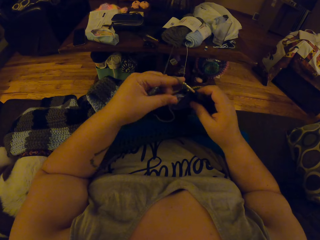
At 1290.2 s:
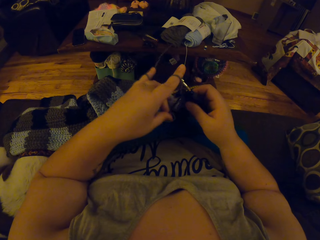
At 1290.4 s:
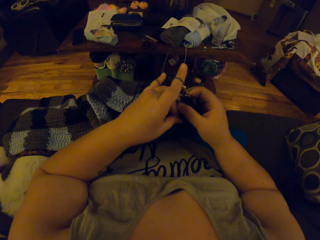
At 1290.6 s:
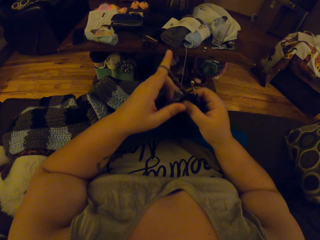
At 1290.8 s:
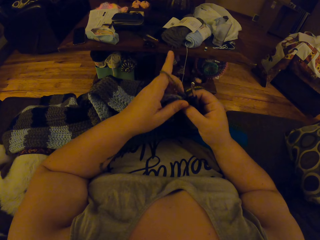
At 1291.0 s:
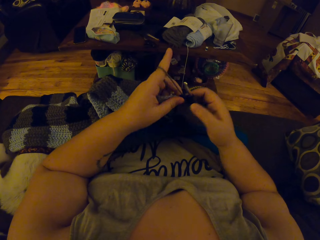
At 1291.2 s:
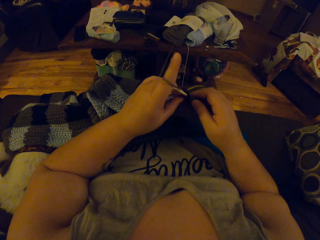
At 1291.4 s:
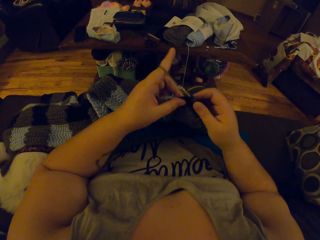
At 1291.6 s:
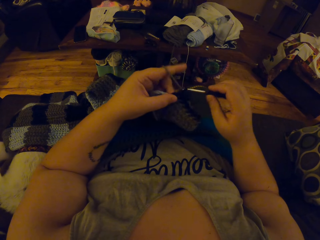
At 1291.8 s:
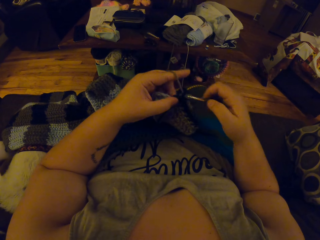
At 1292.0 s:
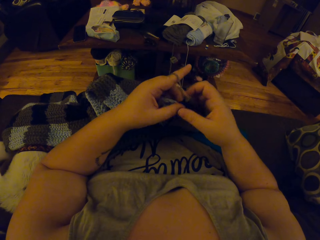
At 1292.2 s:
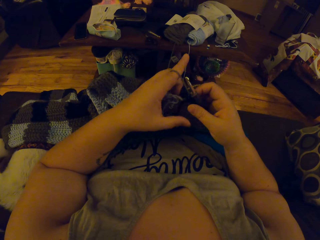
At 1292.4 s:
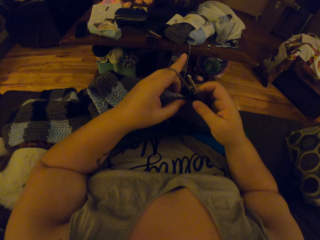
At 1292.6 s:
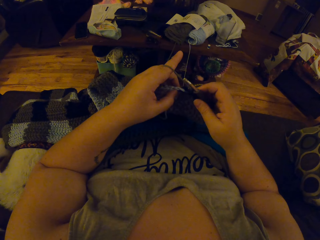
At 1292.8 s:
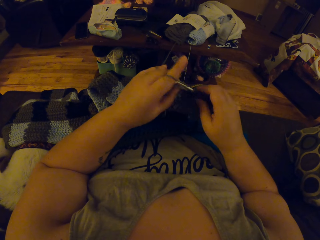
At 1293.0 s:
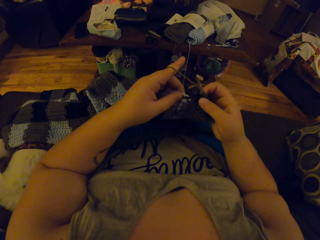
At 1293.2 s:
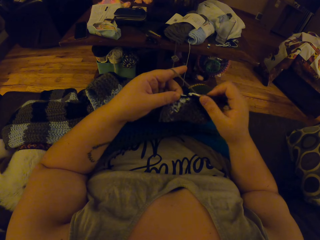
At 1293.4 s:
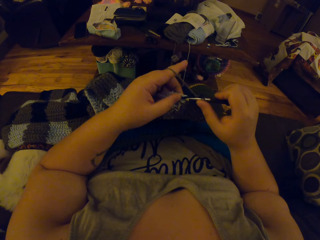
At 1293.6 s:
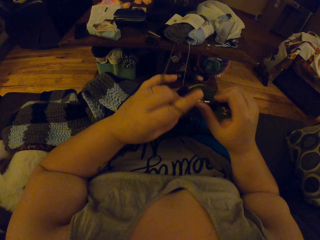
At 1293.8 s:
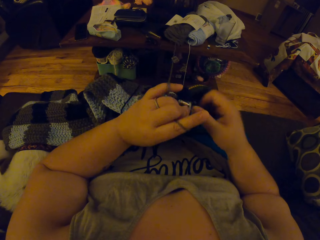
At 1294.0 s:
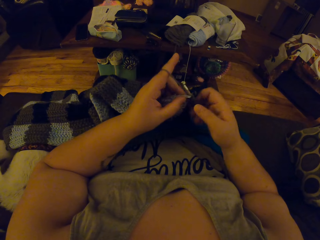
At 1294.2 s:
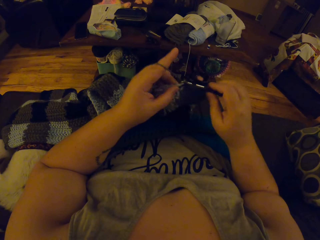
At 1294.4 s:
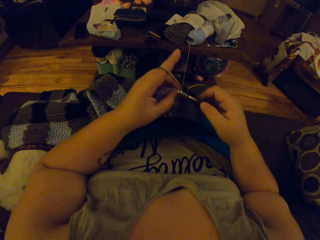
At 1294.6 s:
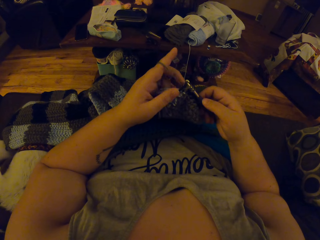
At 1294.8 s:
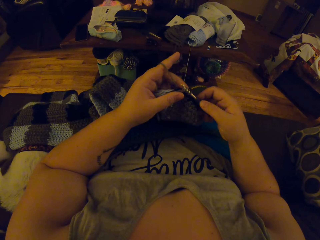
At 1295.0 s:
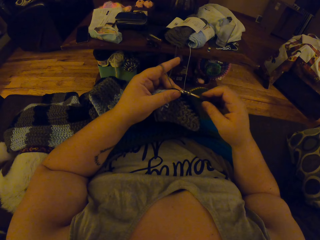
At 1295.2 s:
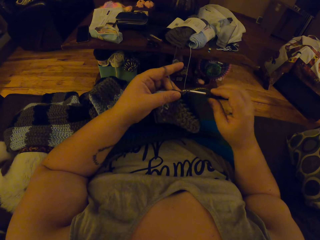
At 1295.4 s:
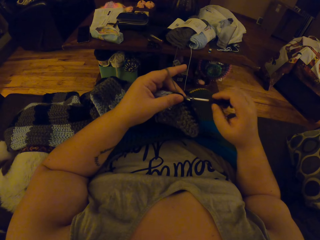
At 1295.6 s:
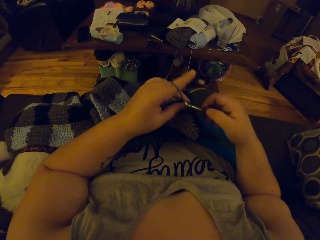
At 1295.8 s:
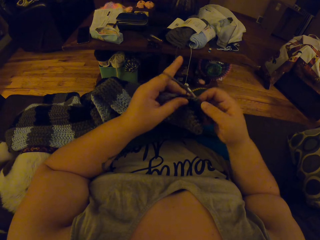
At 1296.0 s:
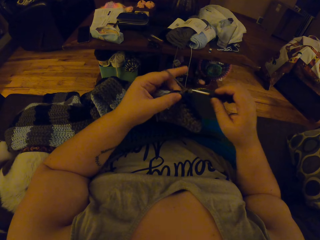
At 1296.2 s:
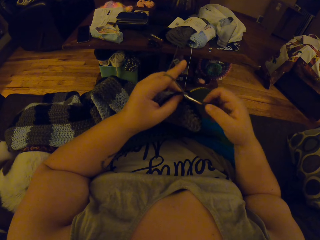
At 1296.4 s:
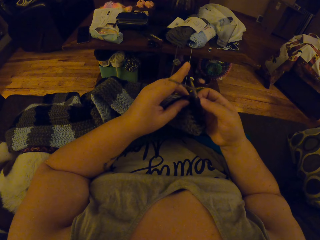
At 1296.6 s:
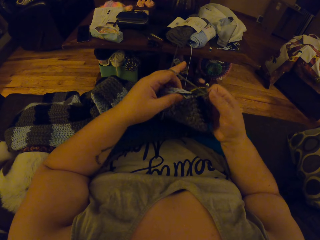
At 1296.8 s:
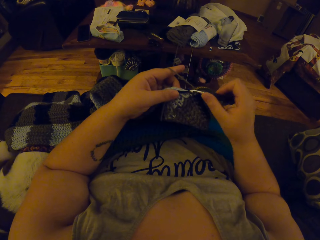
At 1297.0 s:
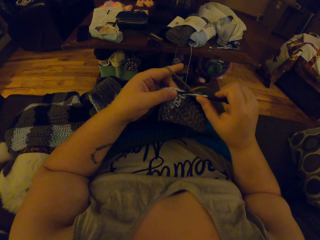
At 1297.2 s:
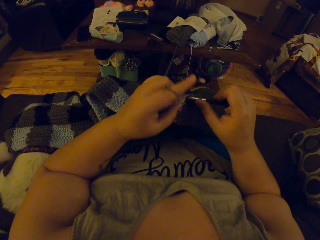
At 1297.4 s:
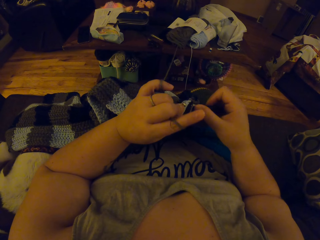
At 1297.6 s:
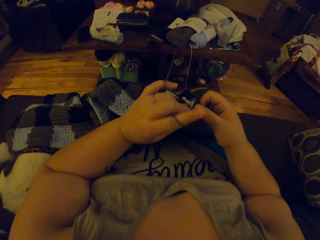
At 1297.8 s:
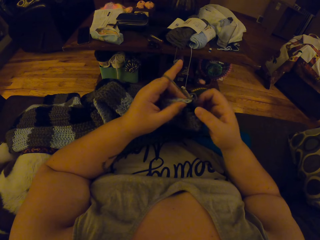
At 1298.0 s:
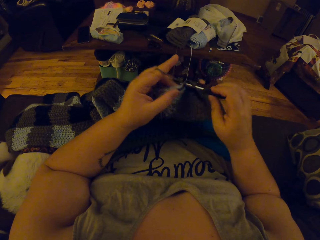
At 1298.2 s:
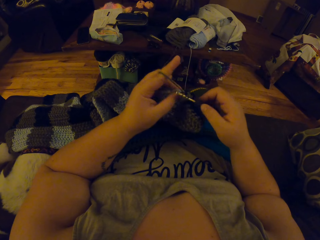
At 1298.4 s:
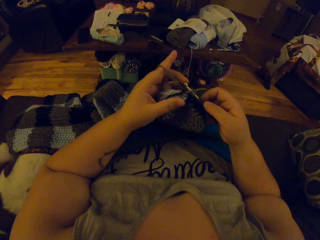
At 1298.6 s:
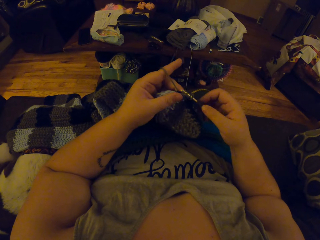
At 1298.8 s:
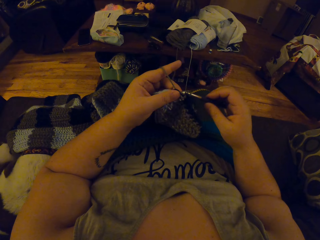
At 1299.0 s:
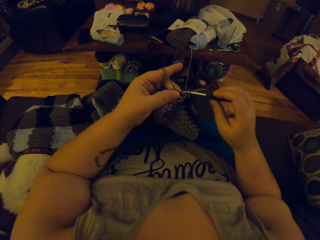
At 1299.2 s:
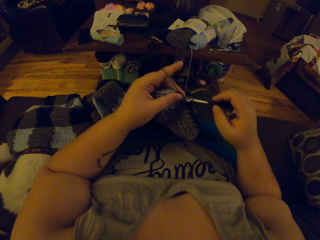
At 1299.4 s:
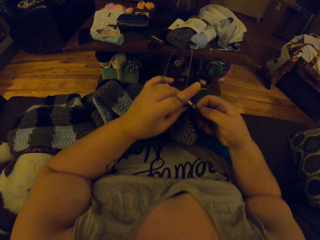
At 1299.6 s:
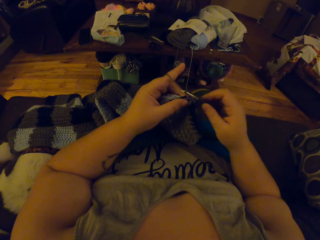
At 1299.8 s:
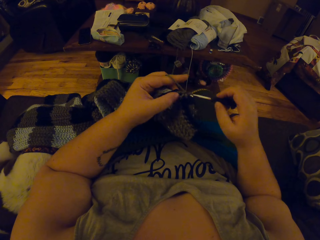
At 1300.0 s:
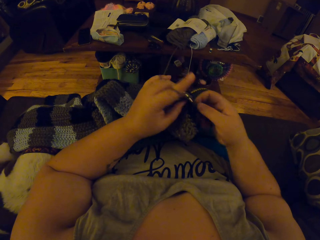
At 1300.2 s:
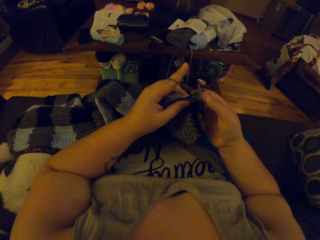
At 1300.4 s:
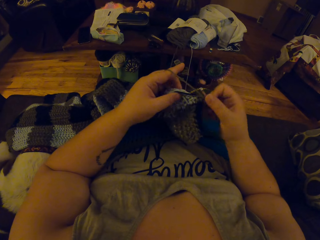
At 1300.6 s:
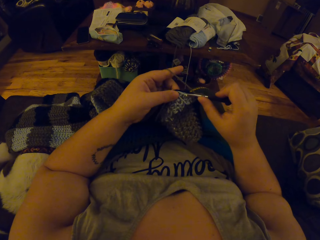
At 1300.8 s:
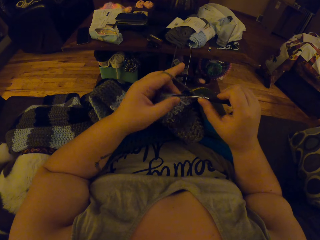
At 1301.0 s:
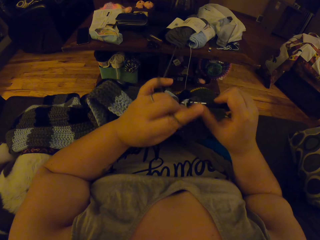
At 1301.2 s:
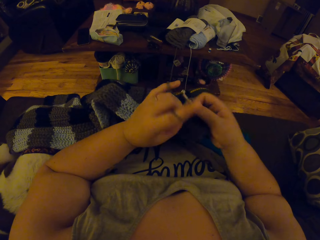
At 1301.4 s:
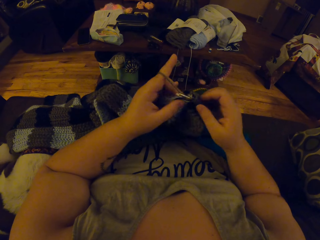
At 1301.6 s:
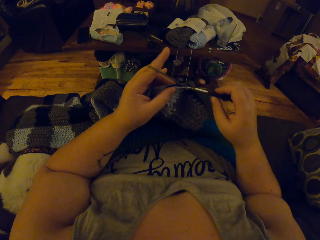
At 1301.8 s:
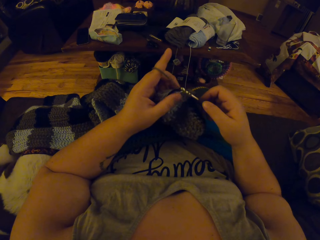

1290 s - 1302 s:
The camera wearer crochets with her left hand and the crochet needle in her right hand.

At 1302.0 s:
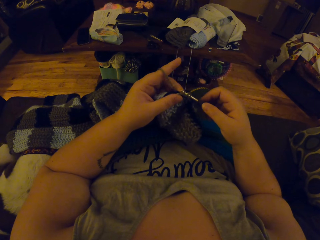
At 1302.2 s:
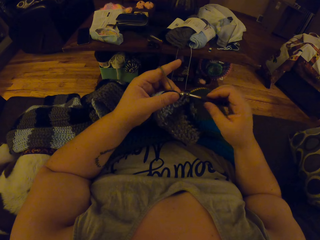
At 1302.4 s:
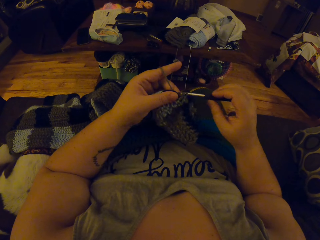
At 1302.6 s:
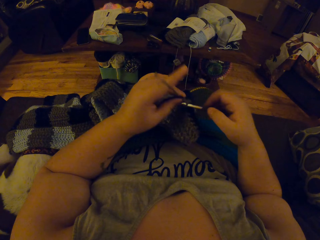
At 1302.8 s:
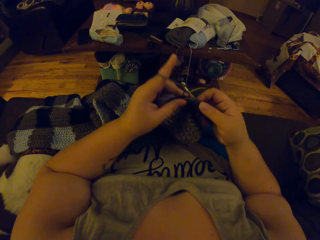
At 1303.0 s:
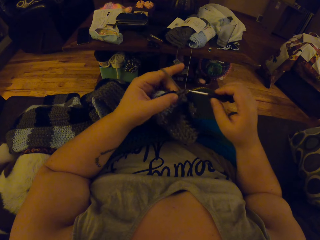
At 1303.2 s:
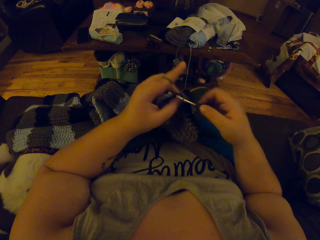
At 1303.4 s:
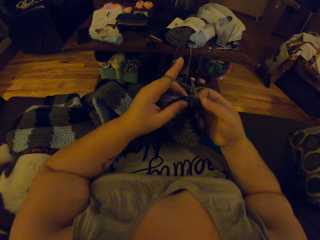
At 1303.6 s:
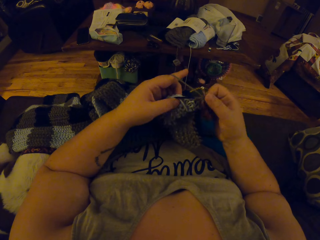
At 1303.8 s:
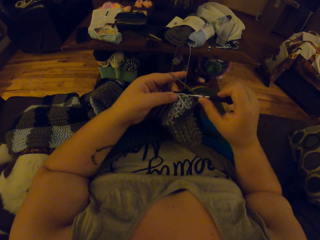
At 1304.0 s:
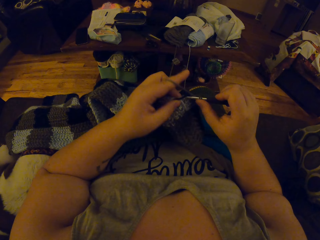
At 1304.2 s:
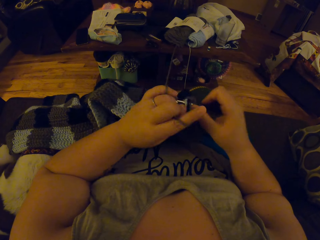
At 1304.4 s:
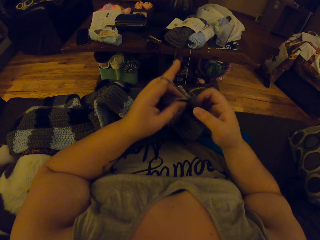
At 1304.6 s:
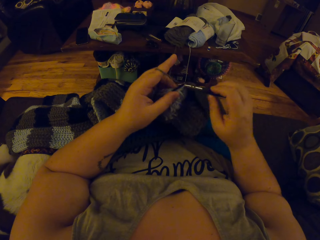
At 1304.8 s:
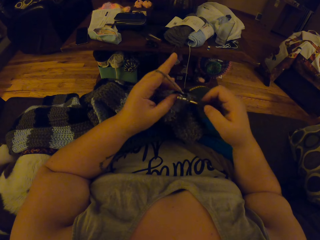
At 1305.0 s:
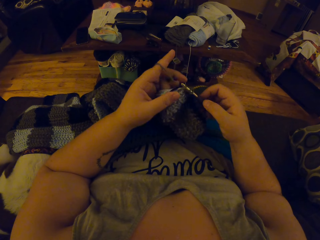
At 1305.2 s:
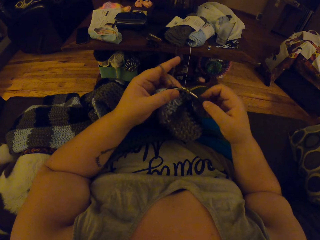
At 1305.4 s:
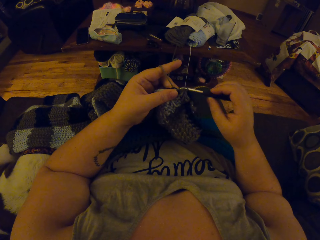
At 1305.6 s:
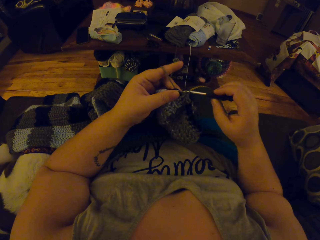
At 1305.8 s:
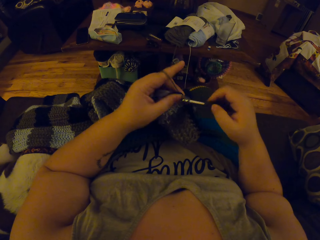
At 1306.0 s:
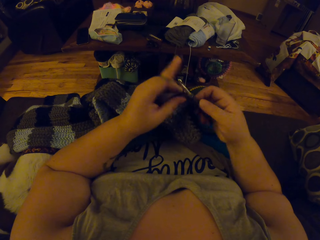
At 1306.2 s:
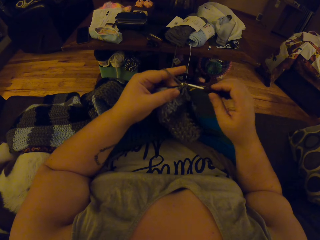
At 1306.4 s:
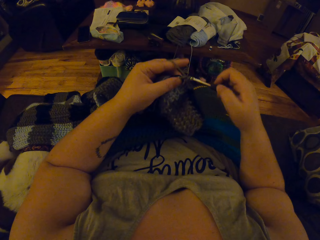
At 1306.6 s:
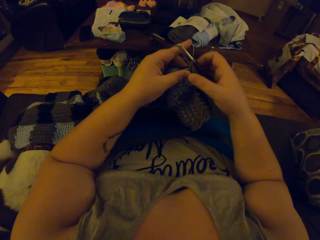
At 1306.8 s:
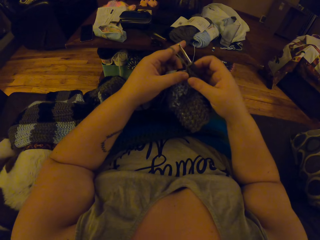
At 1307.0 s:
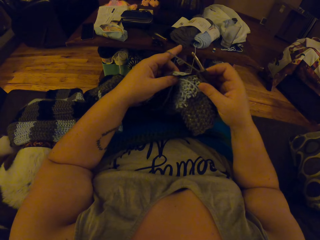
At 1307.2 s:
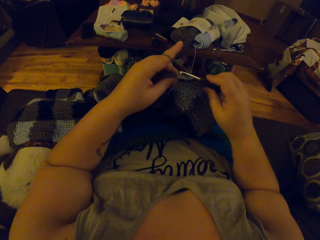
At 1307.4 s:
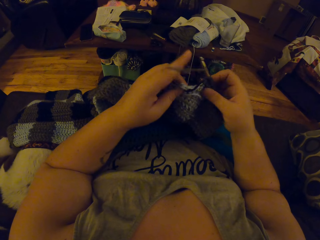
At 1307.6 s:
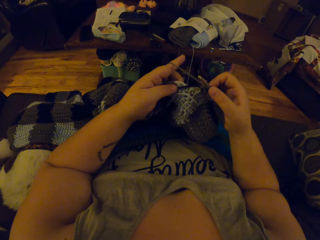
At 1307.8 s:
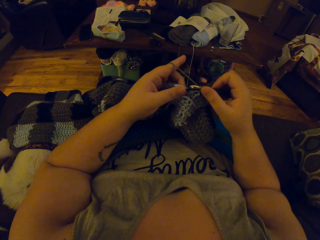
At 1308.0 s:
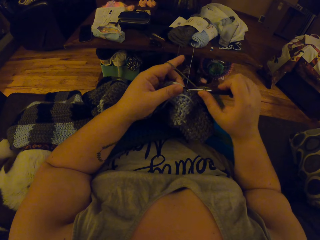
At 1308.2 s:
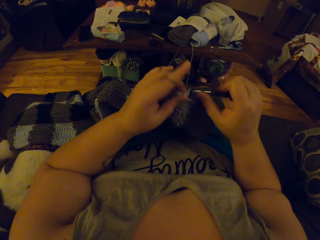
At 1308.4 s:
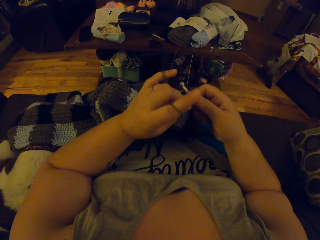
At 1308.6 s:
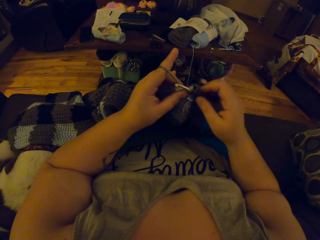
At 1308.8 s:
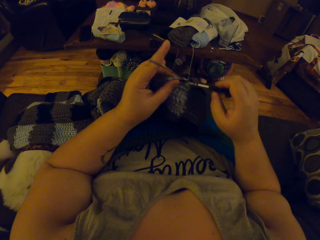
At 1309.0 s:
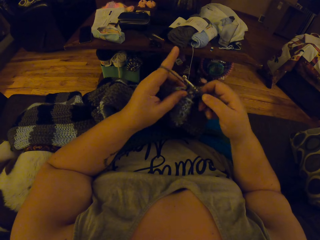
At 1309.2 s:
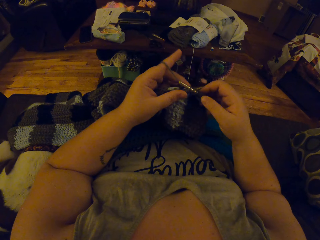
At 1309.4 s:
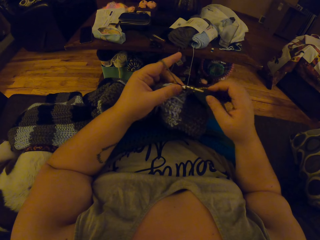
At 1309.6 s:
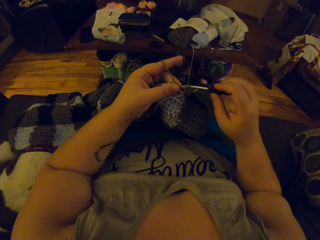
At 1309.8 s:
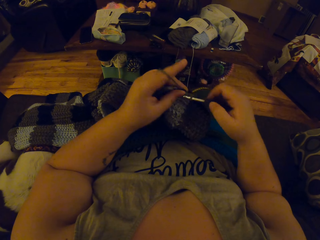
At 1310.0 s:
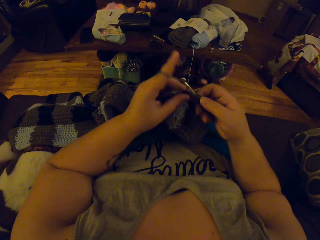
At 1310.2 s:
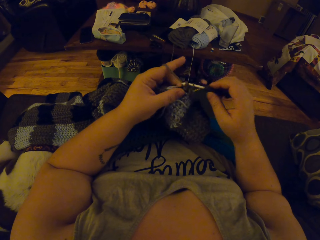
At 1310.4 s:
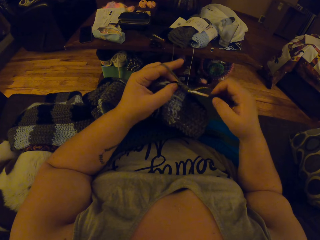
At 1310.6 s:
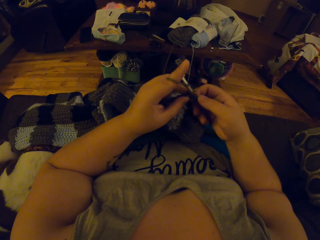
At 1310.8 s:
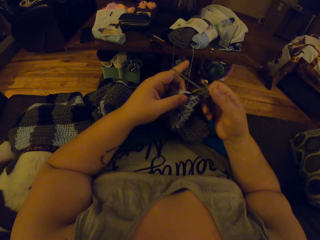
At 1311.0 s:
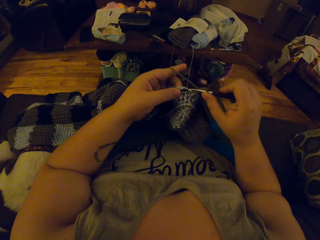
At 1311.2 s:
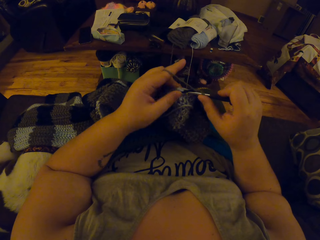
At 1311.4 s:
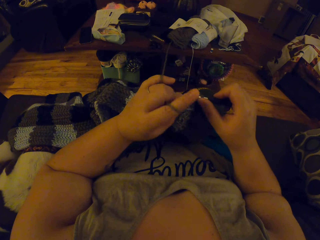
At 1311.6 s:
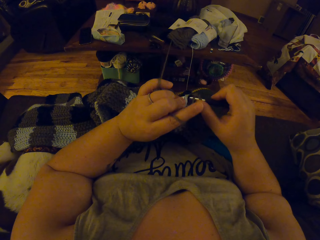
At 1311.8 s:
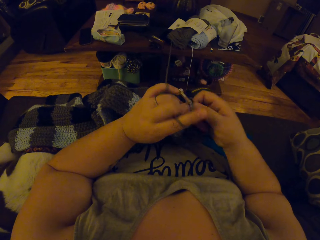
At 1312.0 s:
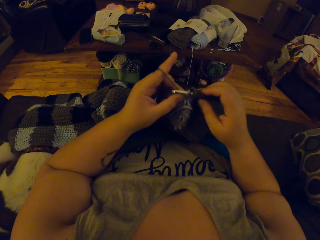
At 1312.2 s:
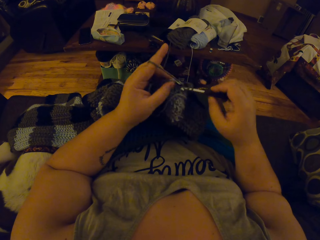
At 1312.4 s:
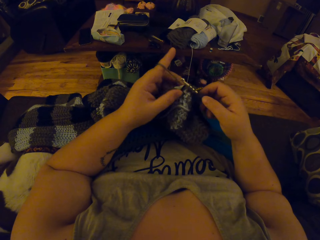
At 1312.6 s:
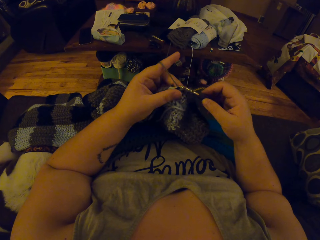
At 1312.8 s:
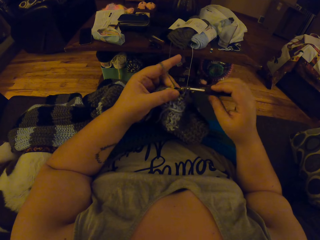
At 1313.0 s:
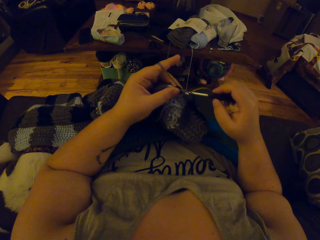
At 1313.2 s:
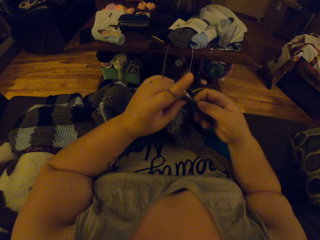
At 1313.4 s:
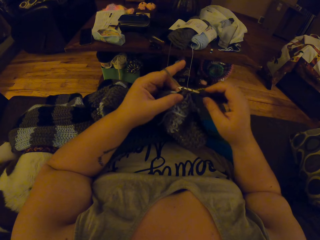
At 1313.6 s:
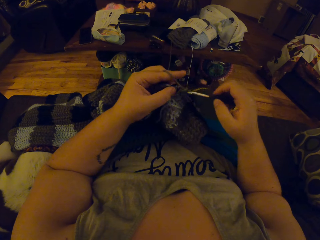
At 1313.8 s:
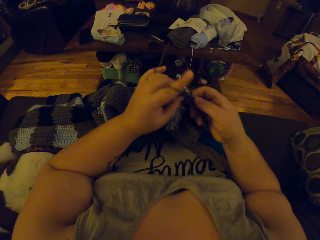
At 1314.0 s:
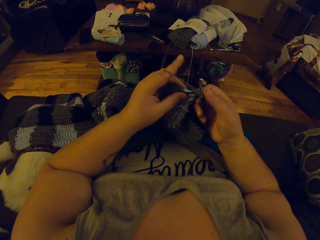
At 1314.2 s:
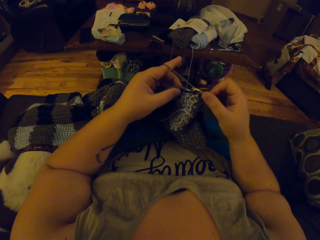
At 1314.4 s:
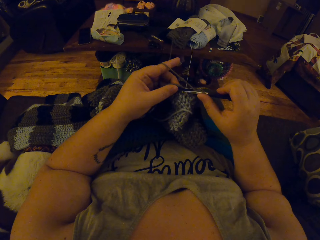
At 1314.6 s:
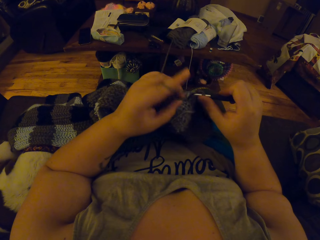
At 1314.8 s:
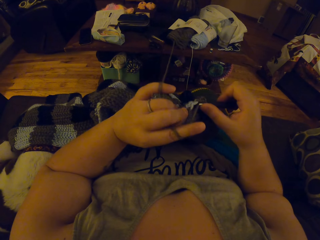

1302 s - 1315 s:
The camera wearer inspects the crochet pattern. She crochets with her left hand and the crochet needle in her right hand.
